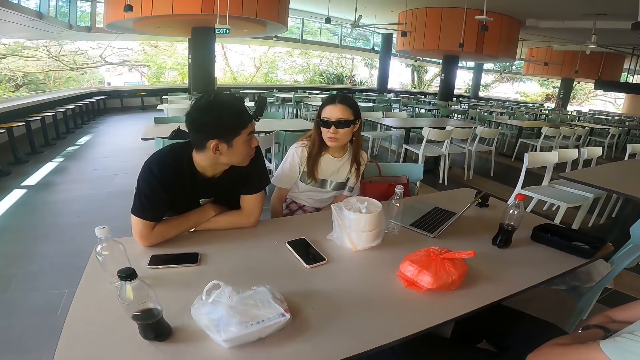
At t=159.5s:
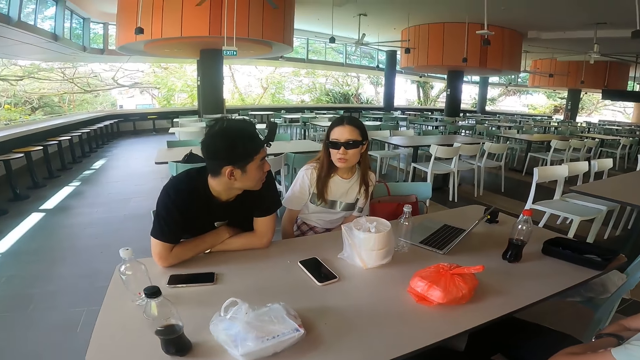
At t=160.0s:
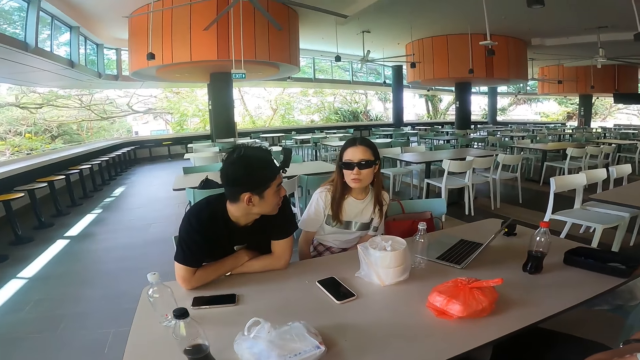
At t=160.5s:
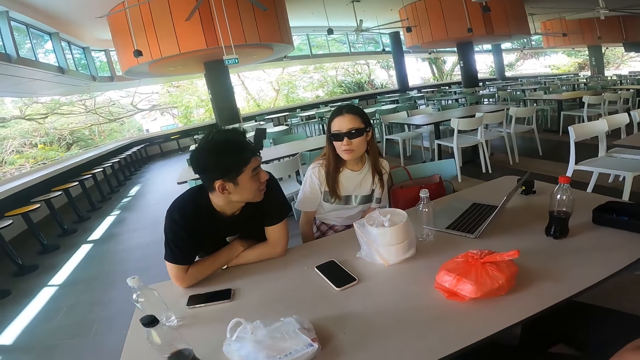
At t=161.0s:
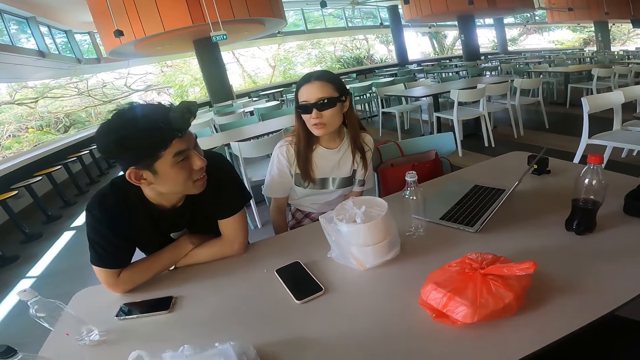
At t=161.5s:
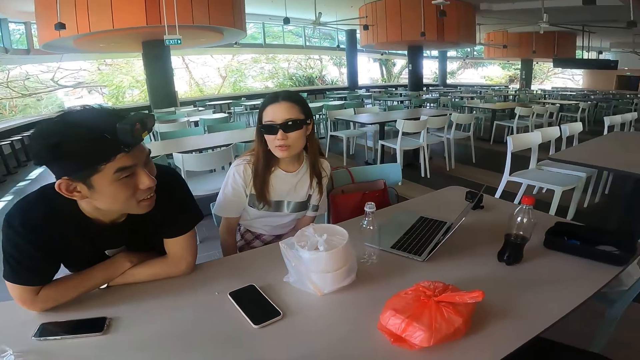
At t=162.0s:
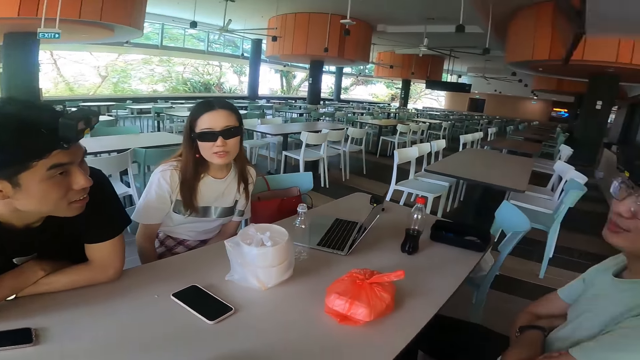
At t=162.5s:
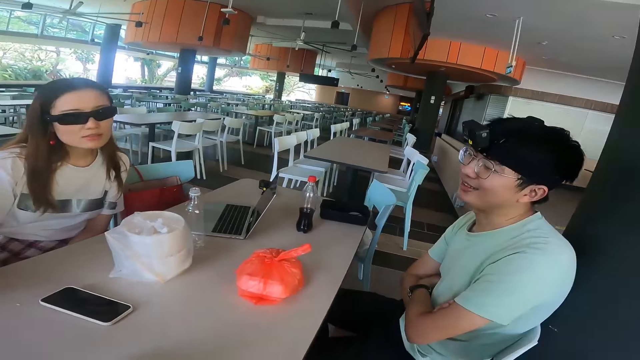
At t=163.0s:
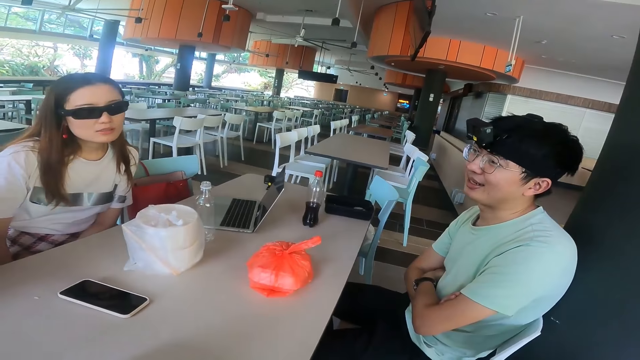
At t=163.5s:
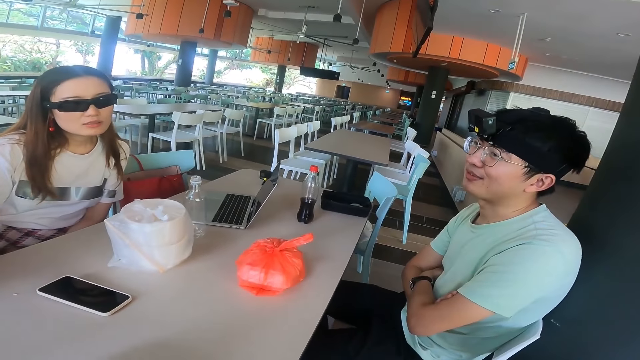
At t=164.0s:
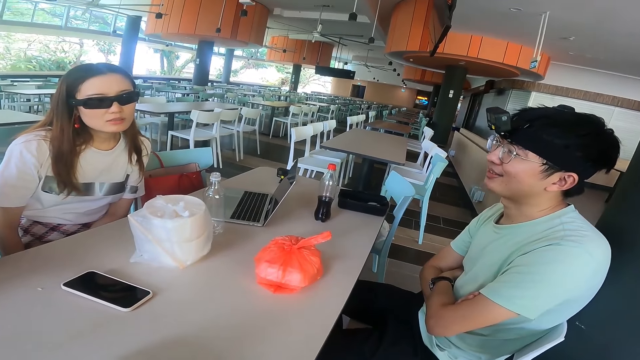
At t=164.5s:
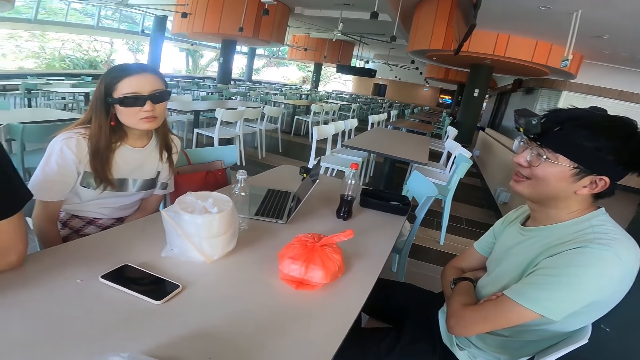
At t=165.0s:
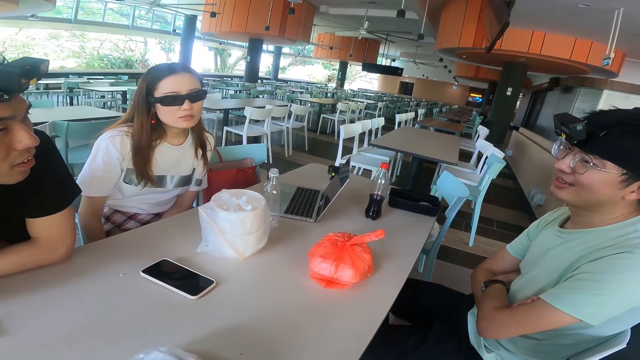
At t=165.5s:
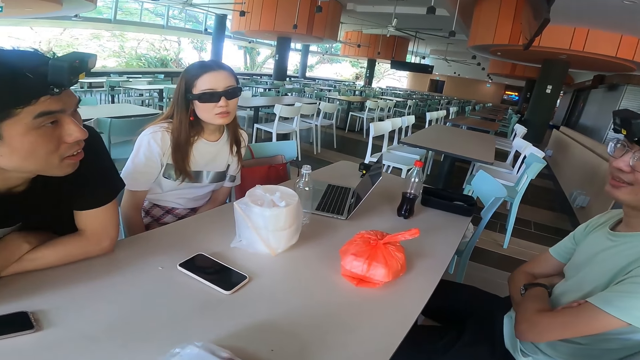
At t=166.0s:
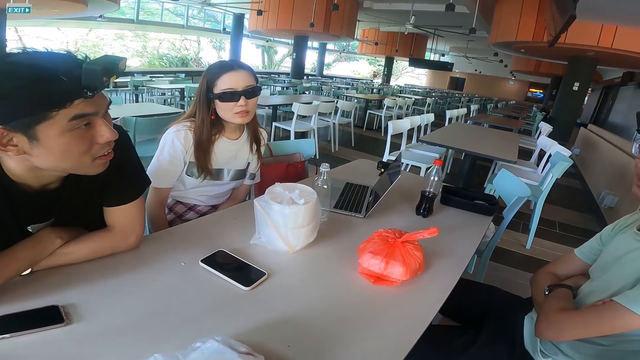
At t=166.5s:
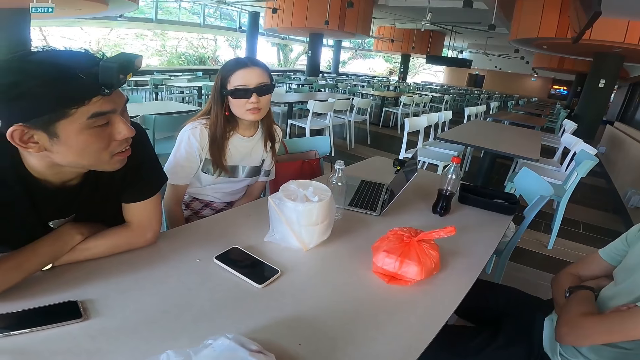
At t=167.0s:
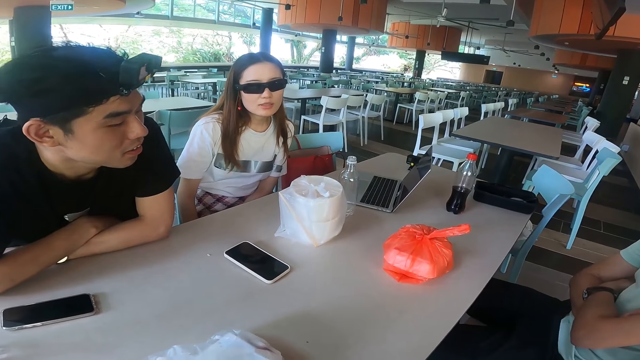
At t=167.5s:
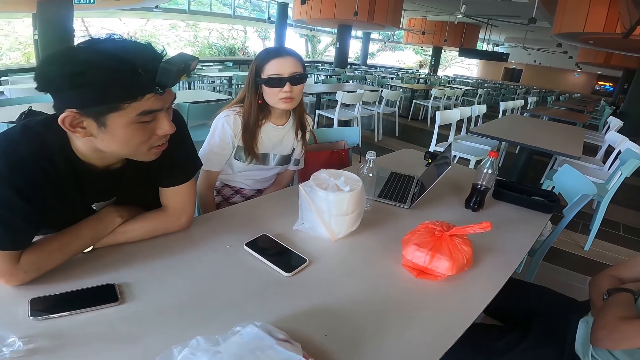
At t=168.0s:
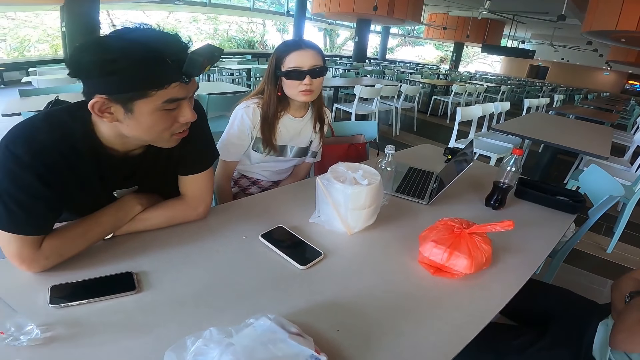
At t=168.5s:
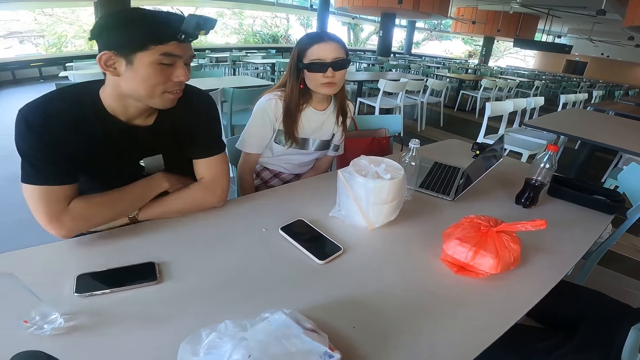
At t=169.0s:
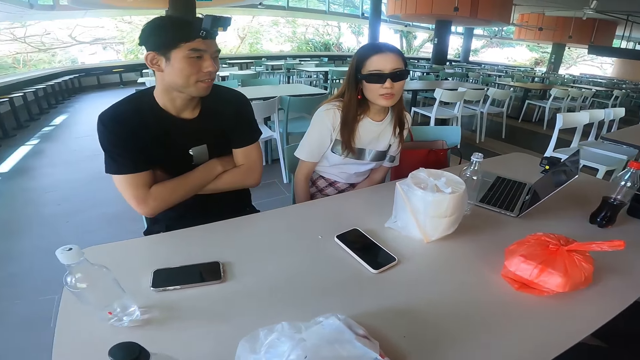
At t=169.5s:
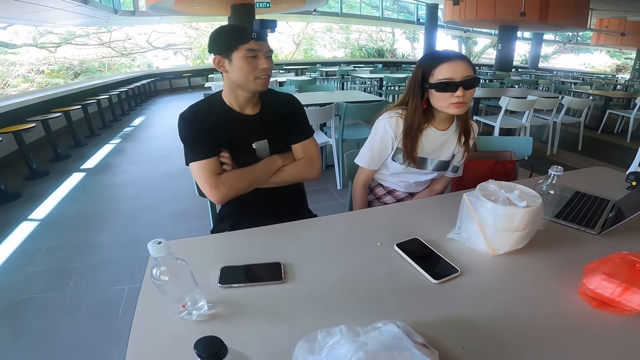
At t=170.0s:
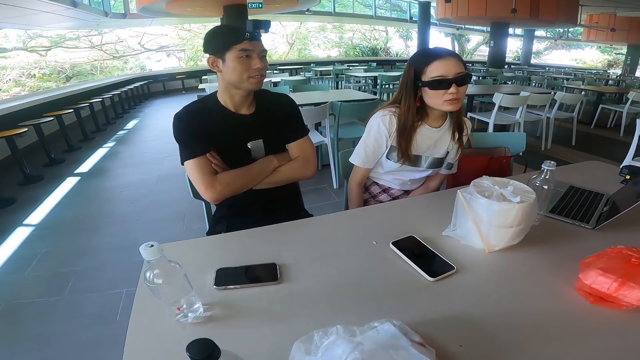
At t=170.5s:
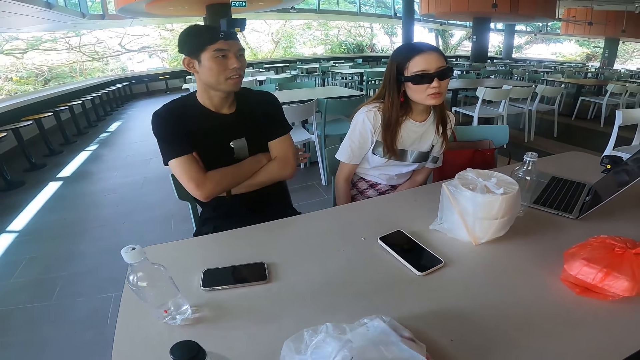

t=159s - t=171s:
A man leans back.

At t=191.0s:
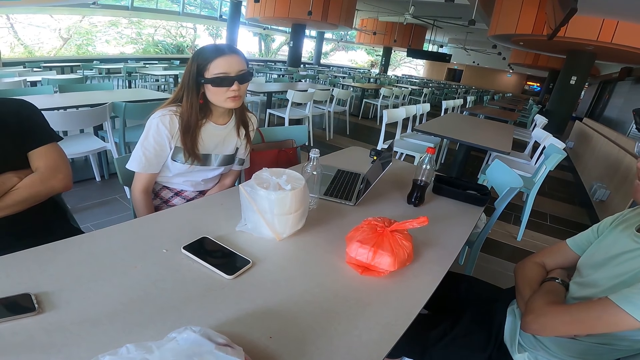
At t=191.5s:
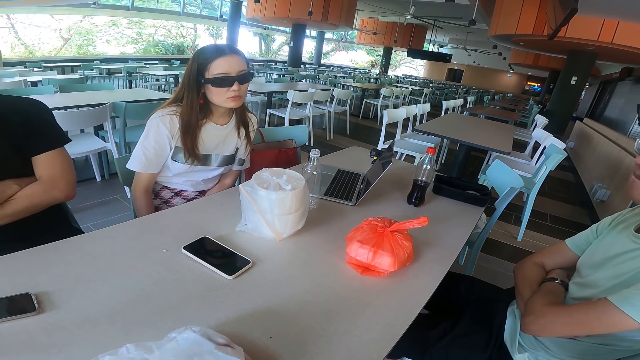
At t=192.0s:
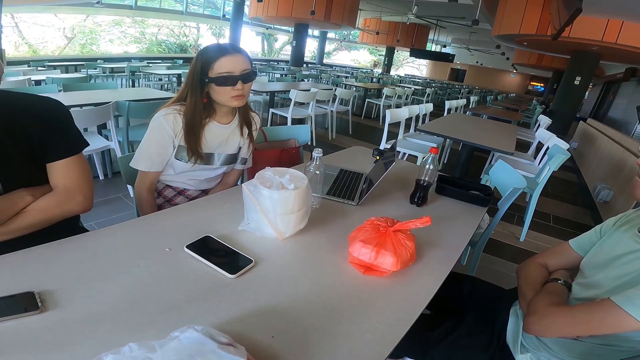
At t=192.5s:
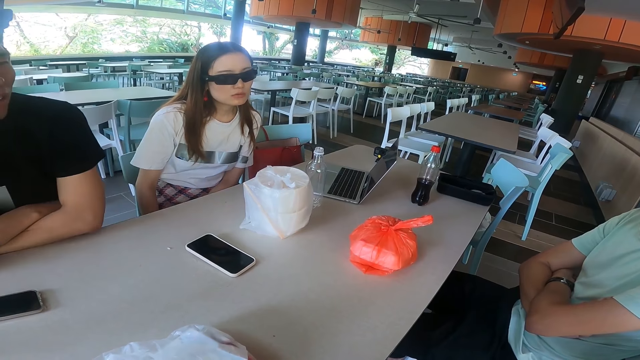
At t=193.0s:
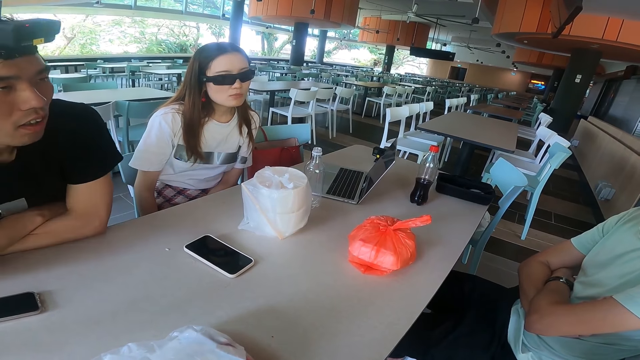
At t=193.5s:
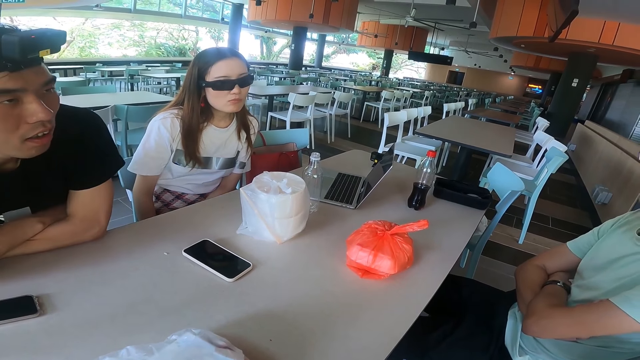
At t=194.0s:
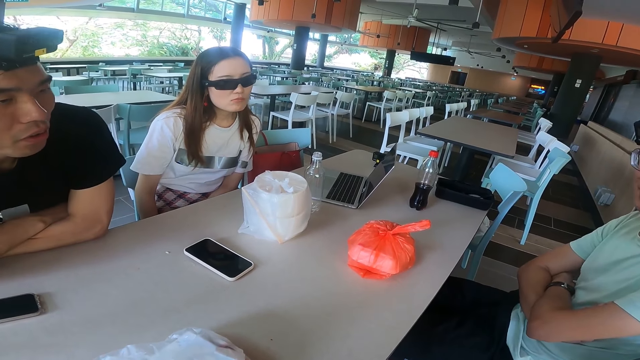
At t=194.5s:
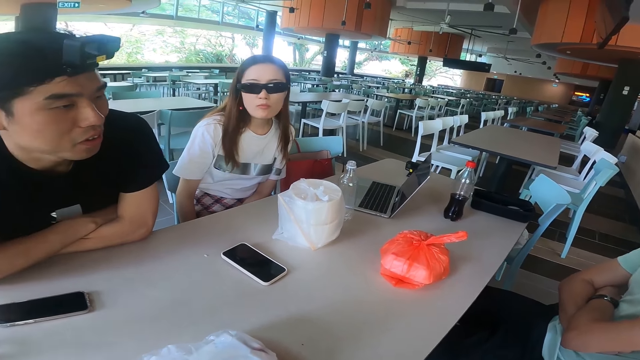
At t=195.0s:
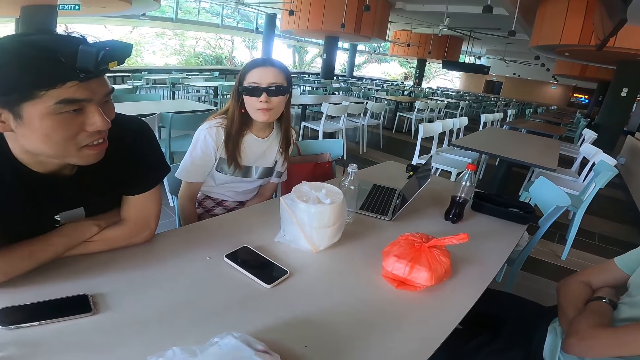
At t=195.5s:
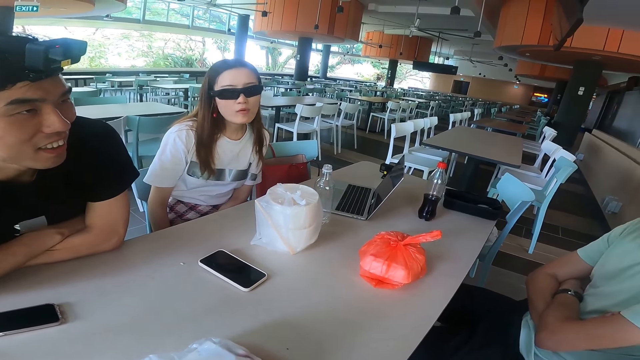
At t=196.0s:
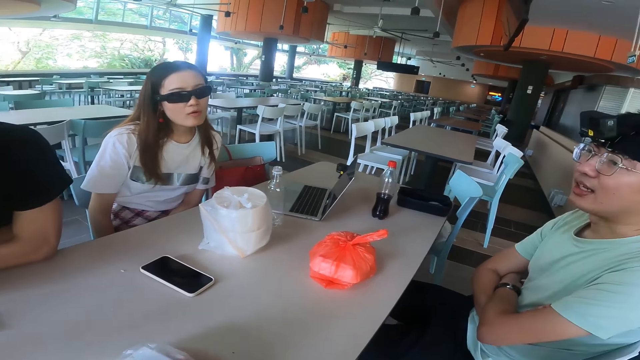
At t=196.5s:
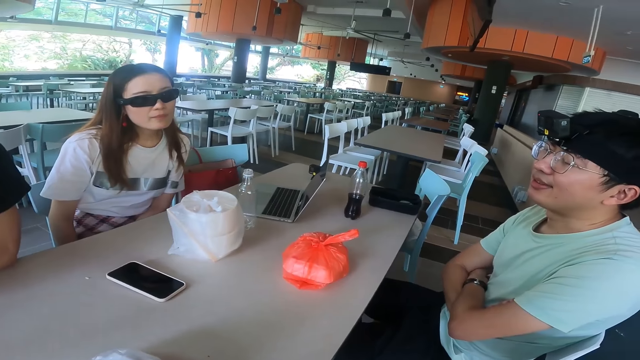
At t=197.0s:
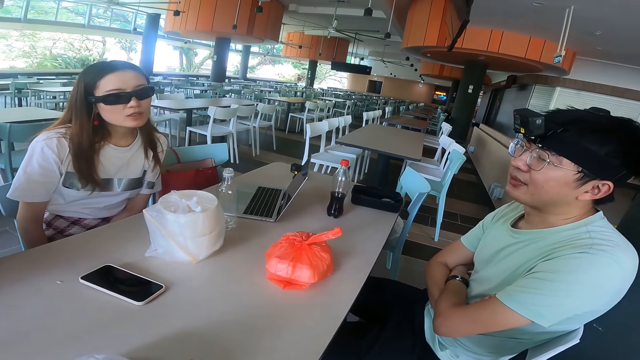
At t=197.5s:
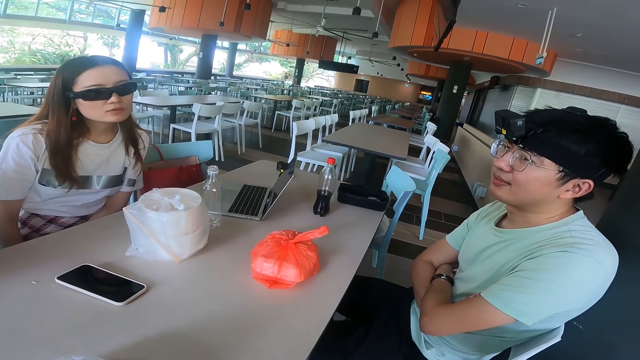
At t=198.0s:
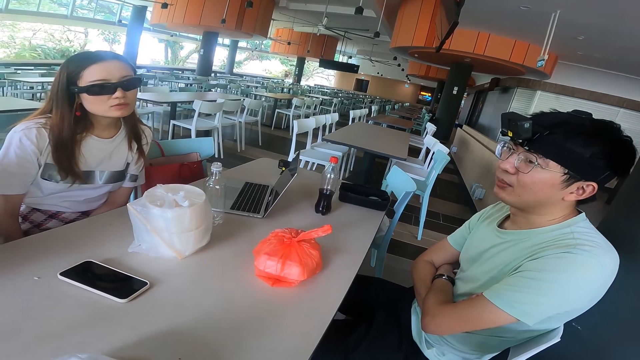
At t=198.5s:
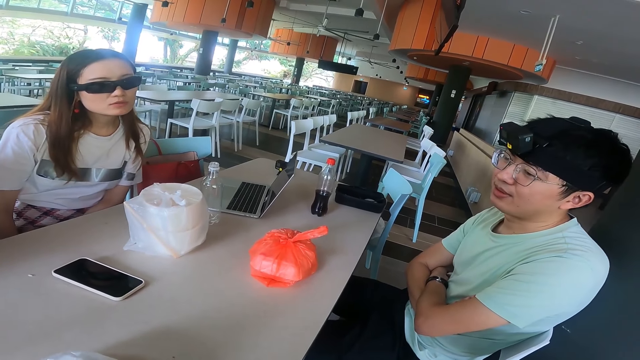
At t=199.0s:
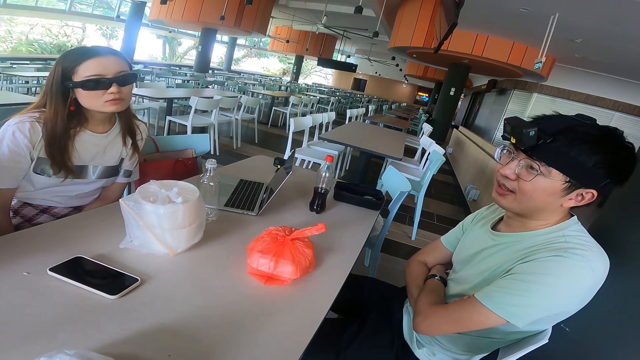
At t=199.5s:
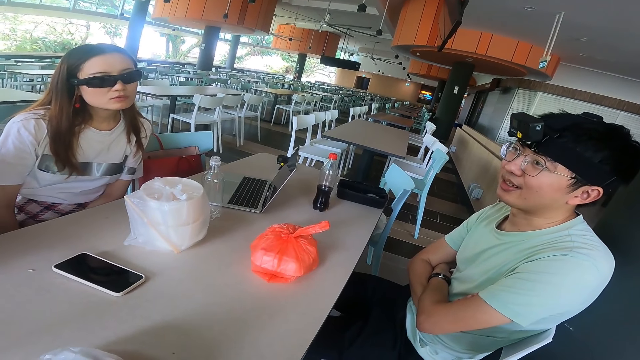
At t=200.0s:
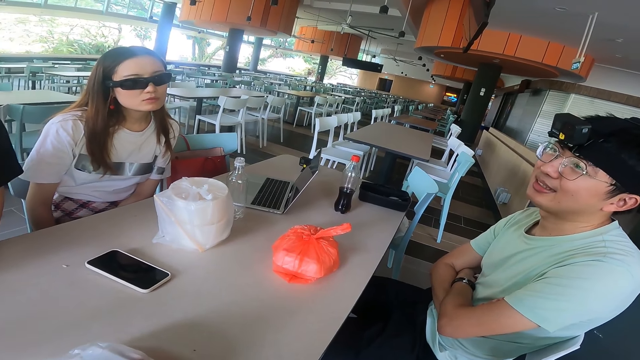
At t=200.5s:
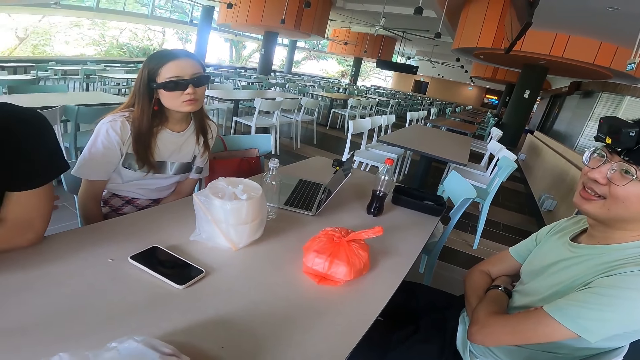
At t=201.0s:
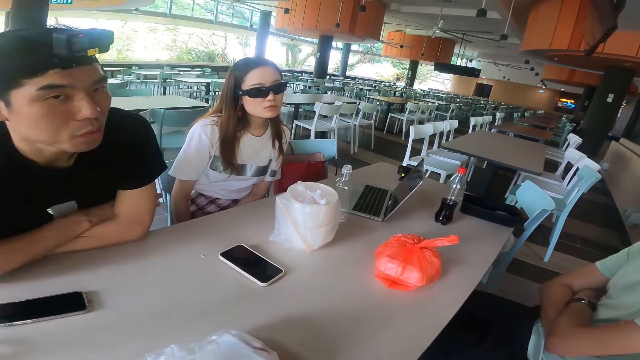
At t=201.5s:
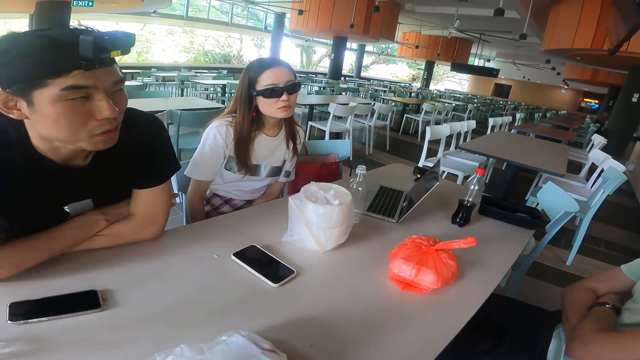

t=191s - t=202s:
A man leans on the table.
